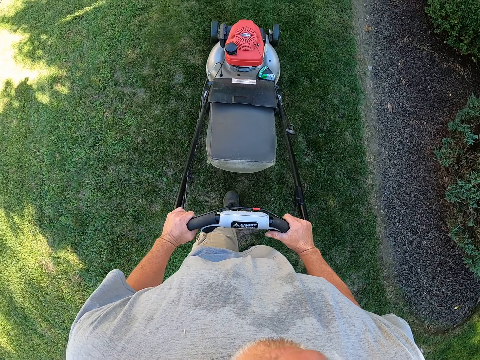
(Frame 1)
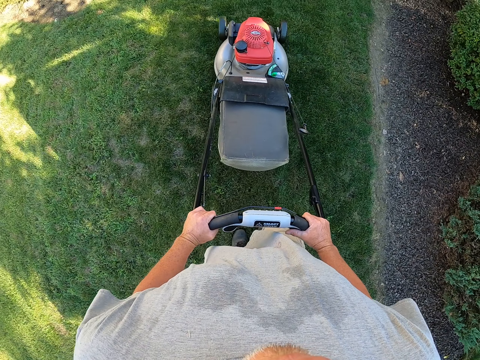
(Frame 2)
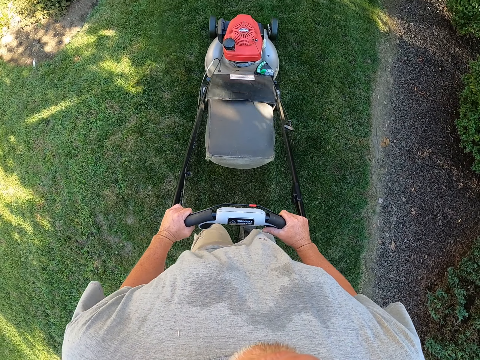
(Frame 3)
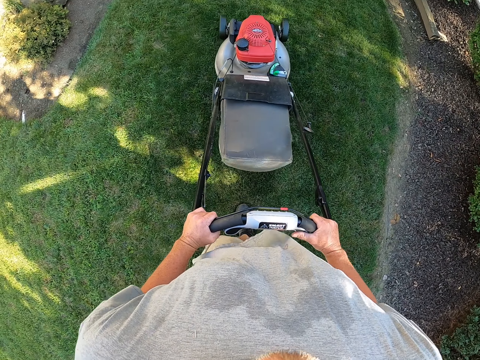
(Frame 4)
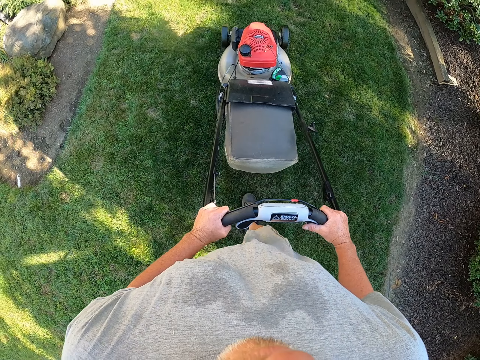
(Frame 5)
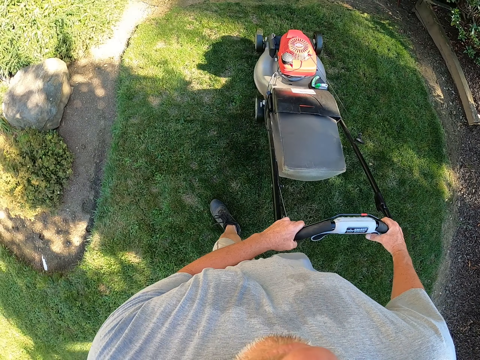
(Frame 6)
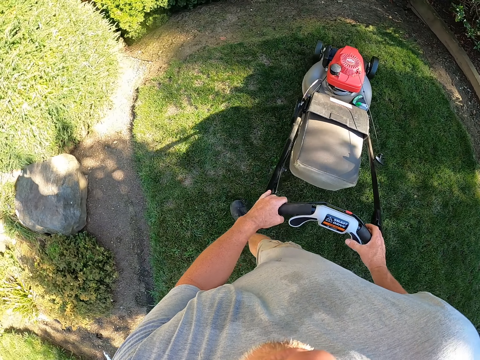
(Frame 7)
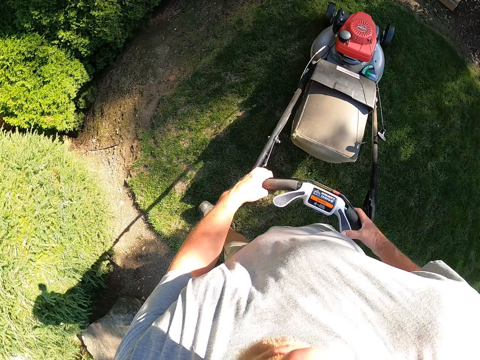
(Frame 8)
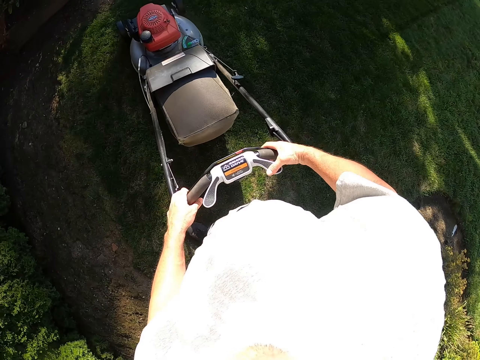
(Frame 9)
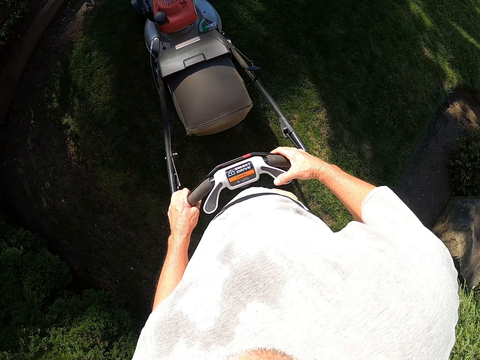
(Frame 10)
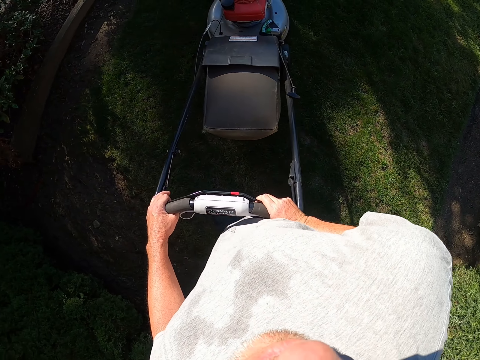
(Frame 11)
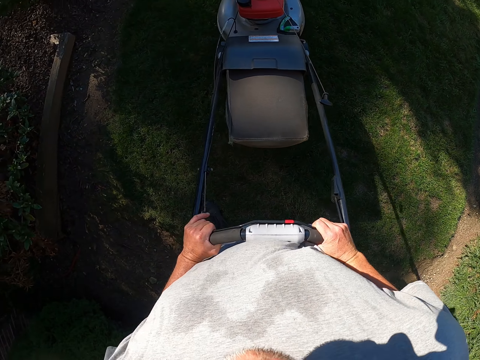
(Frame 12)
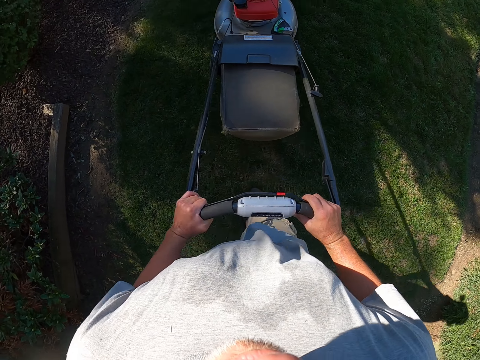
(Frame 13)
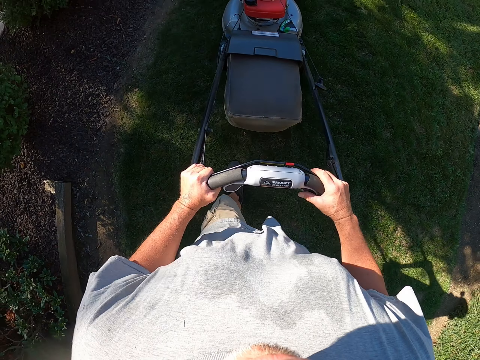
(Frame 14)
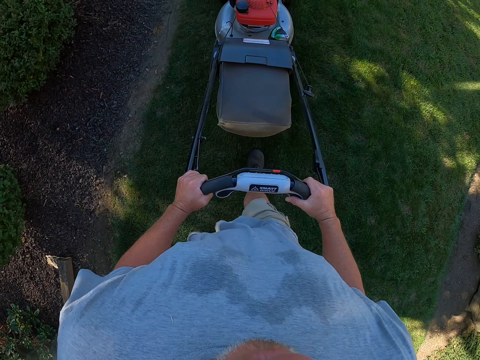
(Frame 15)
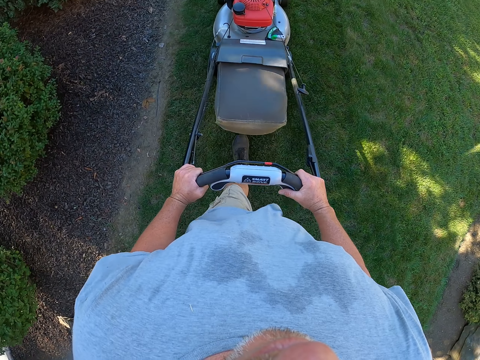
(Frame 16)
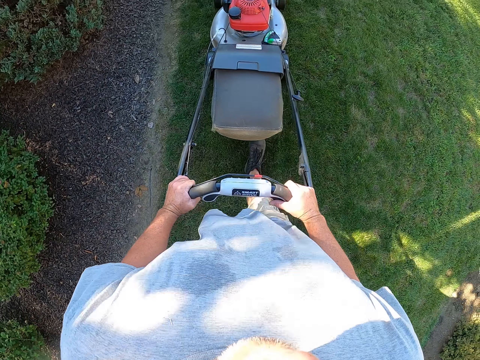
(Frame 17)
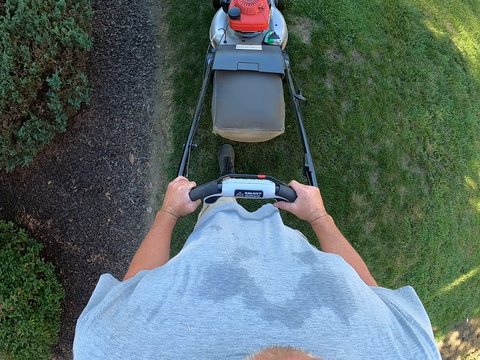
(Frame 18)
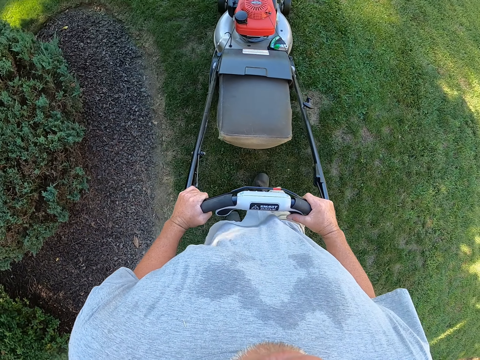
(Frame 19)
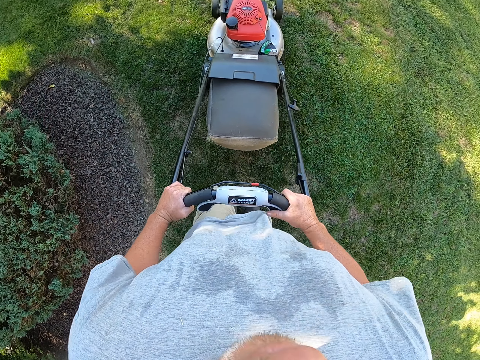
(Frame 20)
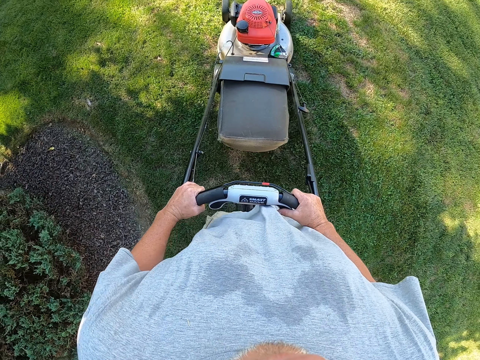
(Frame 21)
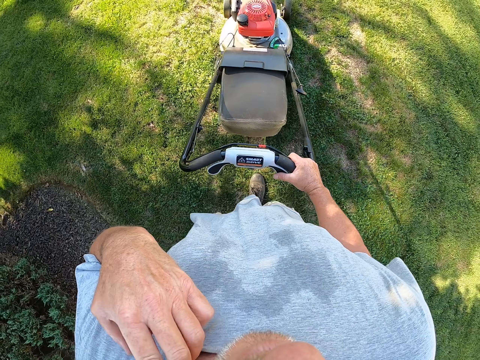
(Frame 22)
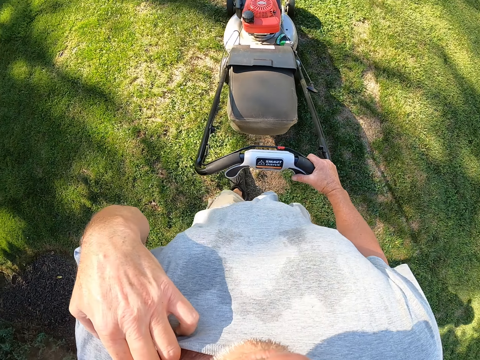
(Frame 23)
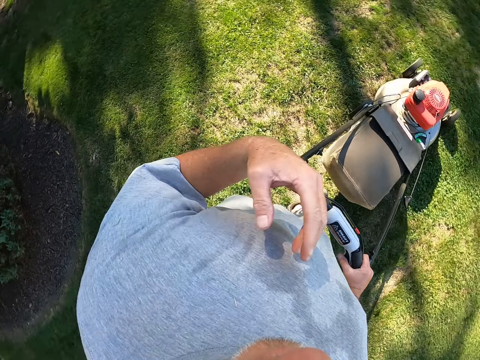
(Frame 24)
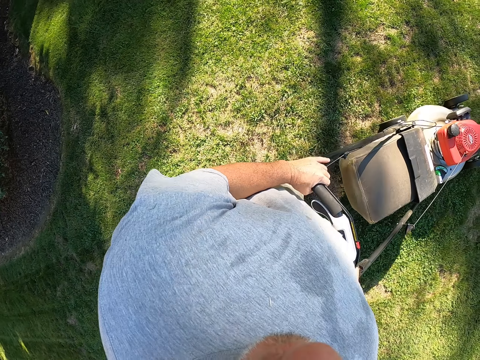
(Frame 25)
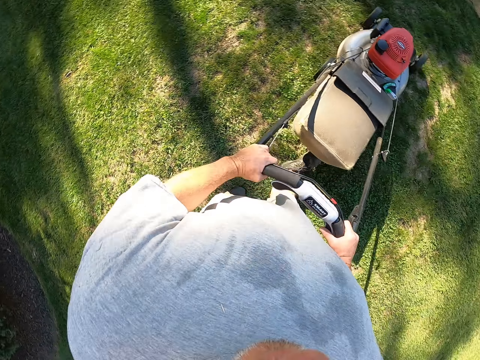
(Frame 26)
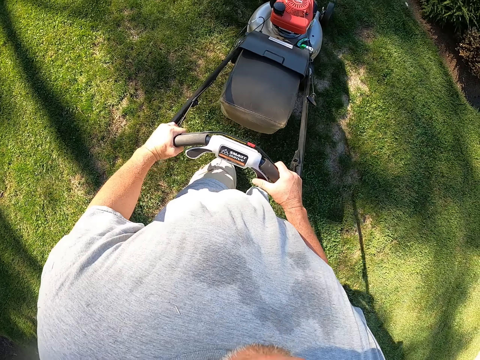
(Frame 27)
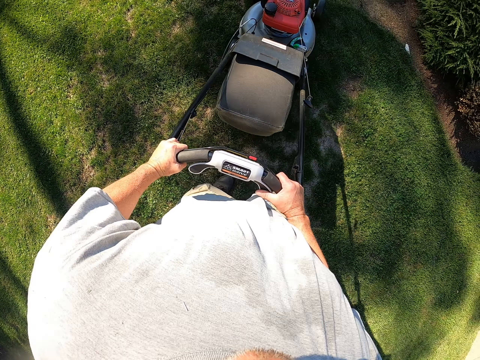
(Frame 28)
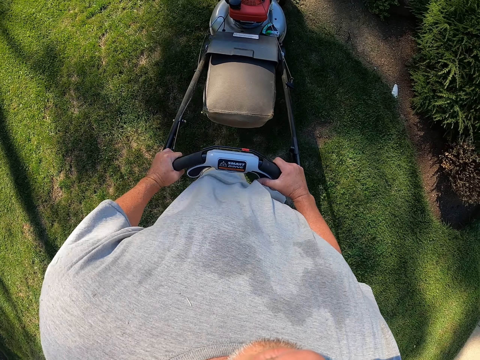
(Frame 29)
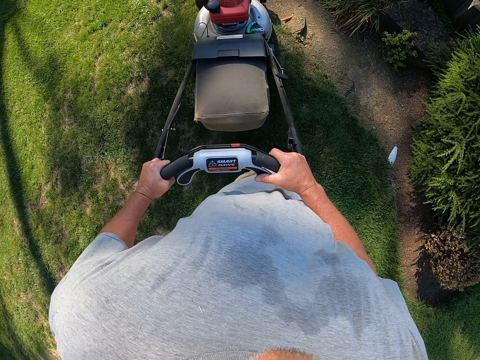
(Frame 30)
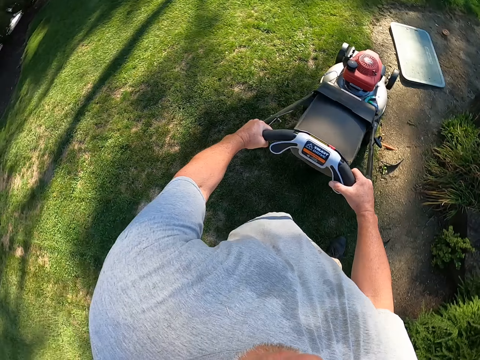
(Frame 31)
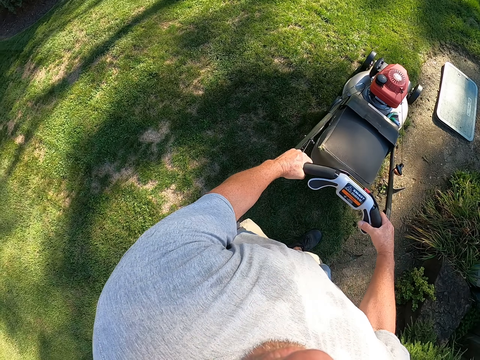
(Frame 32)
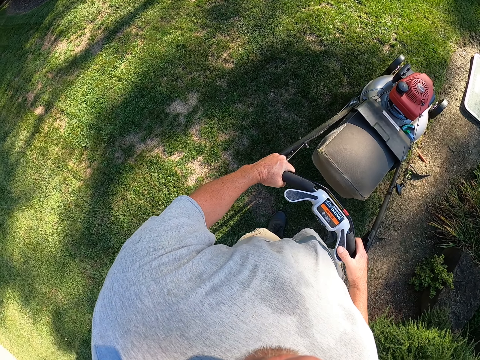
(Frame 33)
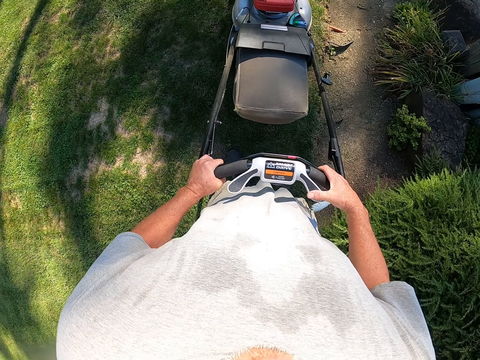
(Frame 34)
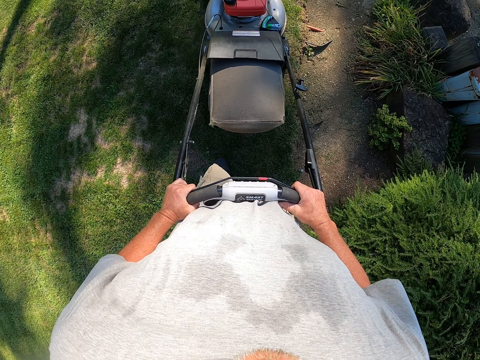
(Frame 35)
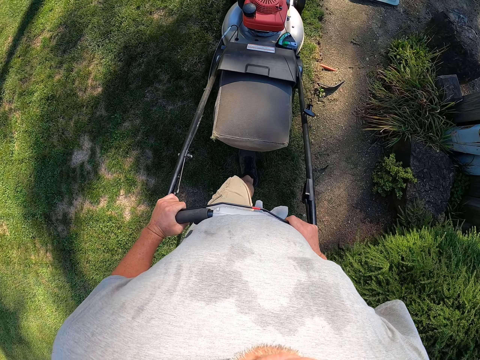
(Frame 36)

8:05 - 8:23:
The camera wearer changes direction. They trim grass on the compound. They touch the shoulder. They scratch the body. They hold the lawnmower with the left hand. They walk with the lawnmower. They trim grass on the compound.

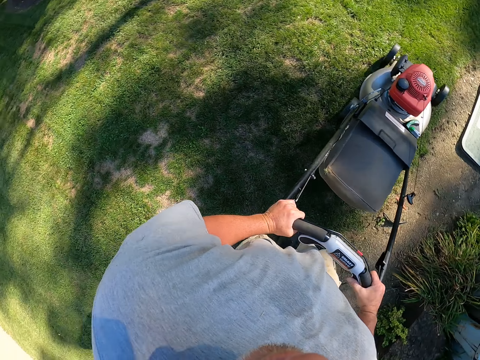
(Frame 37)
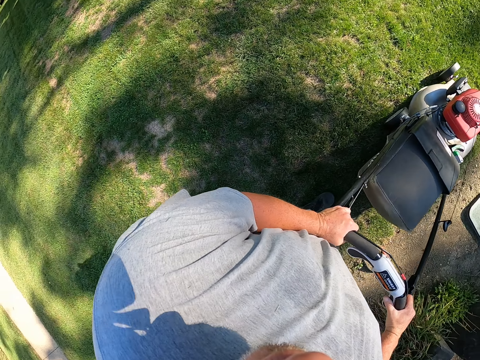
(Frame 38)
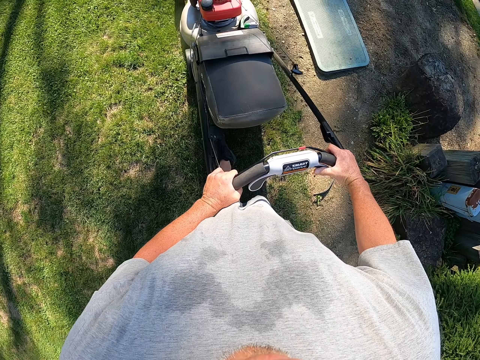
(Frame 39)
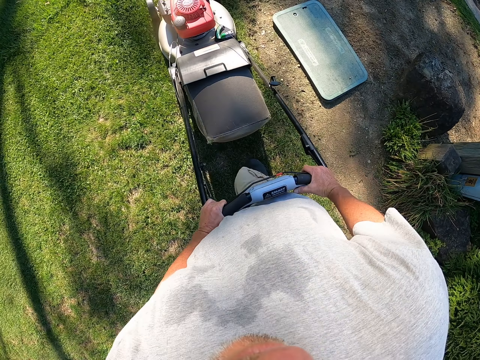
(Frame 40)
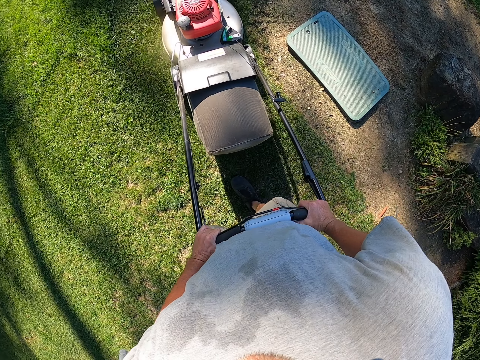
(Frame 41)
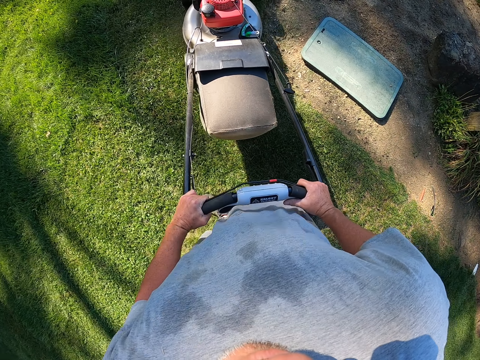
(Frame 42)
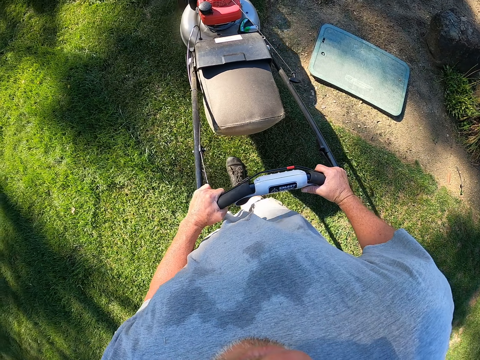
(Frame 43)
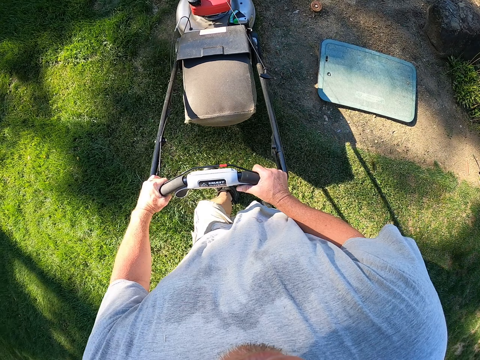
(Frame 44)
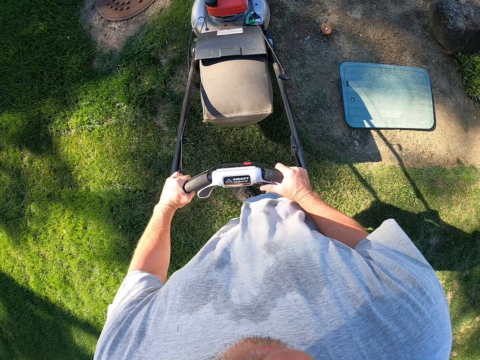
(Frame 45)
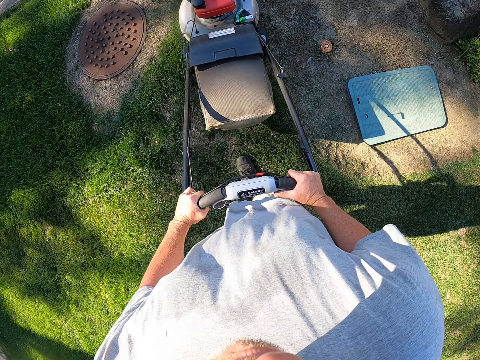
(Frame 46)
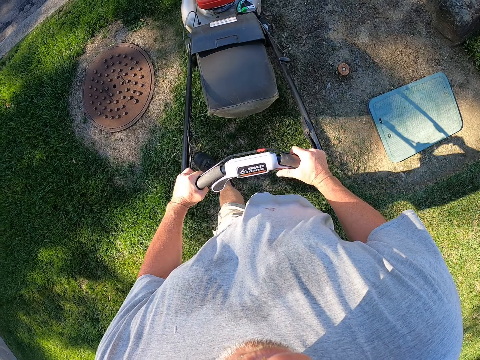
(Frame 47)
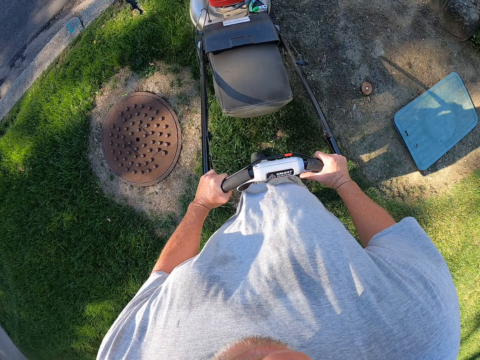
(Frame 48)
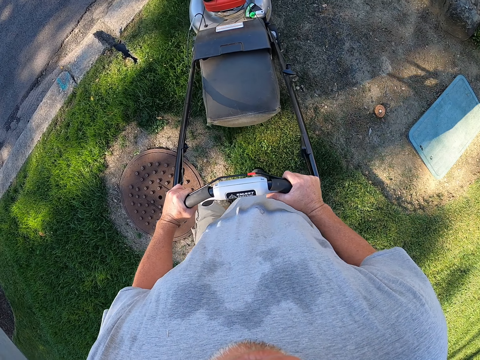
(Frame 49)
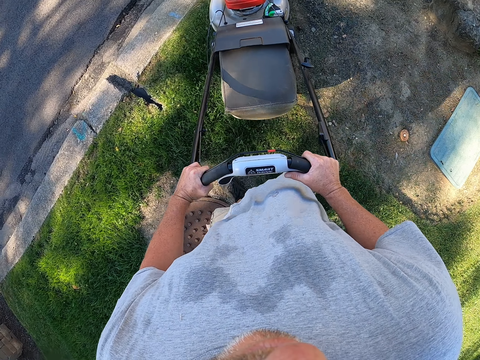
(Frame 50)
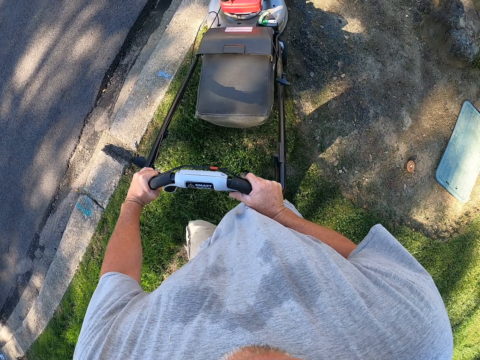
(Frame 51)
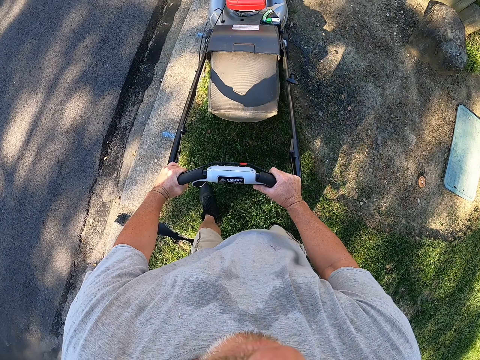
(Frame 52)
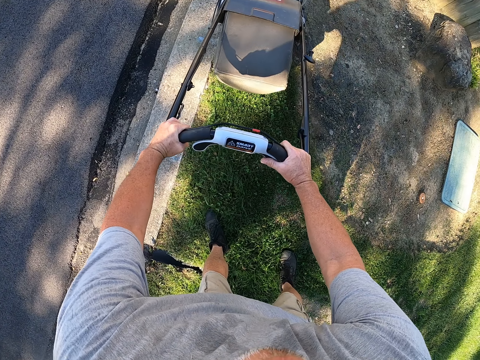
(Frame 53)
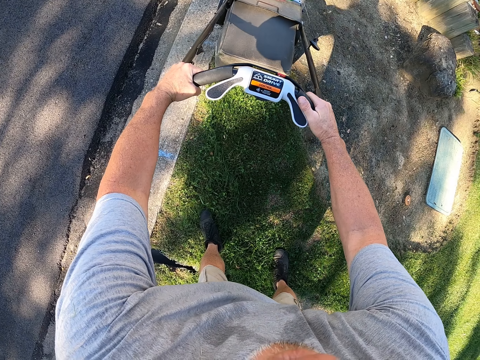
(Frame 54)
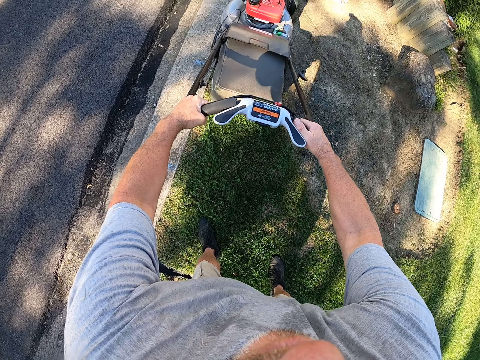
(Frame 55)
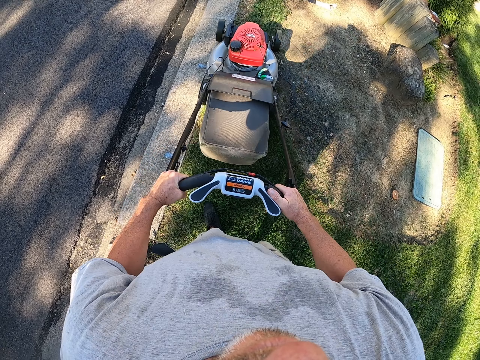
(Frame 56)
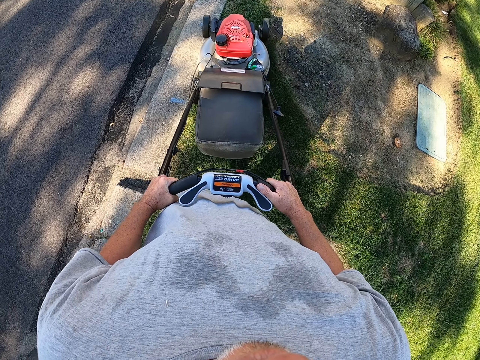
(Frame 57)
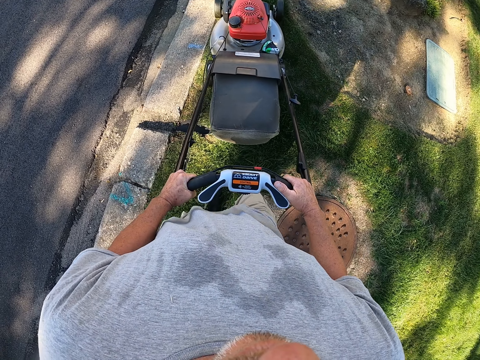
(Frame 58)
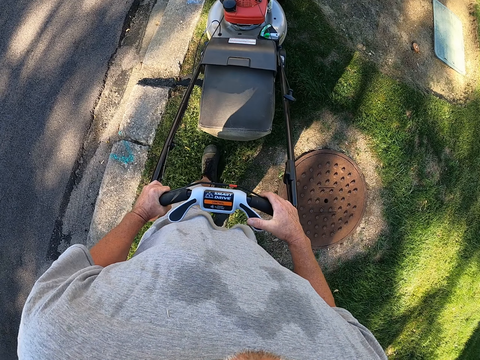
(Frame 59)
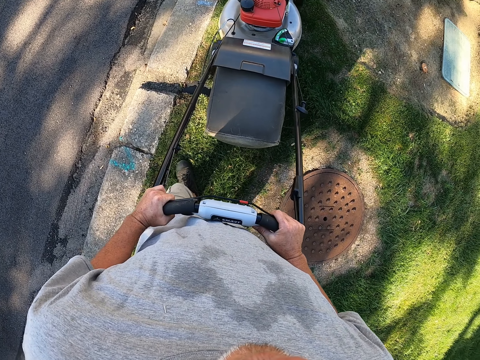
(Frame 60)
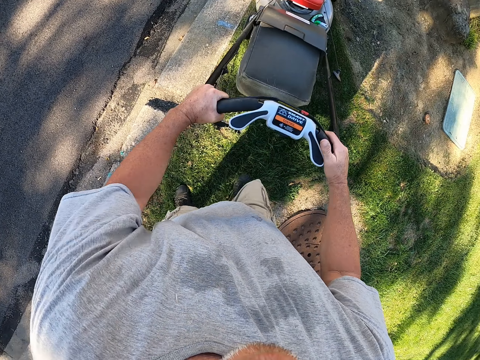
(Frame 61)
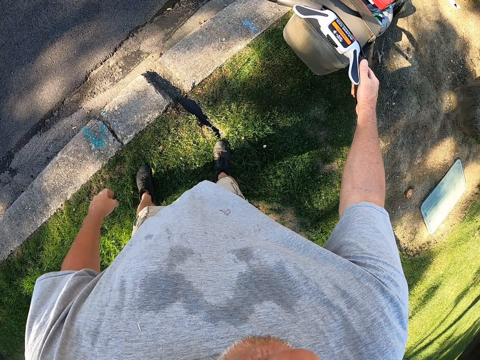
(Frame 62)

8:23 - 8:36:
The camera wearer stands.
